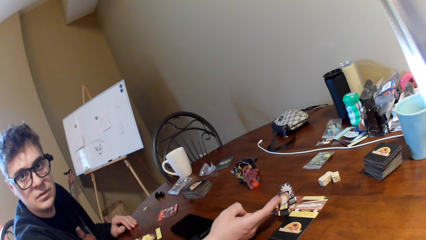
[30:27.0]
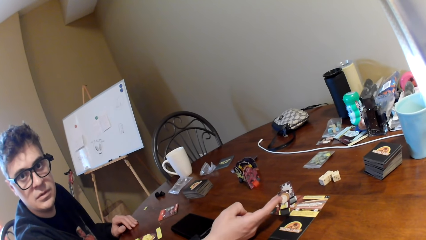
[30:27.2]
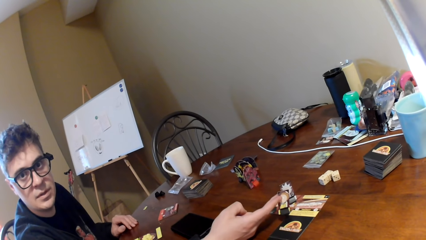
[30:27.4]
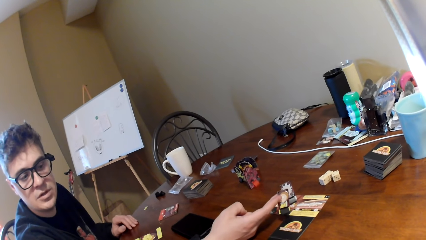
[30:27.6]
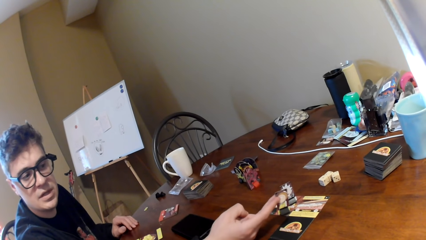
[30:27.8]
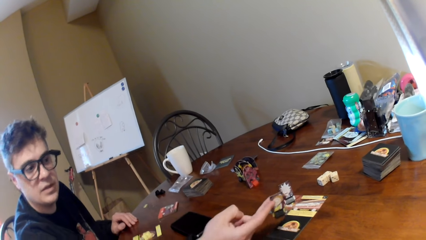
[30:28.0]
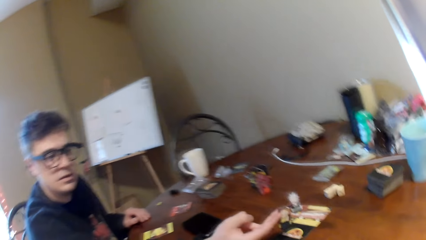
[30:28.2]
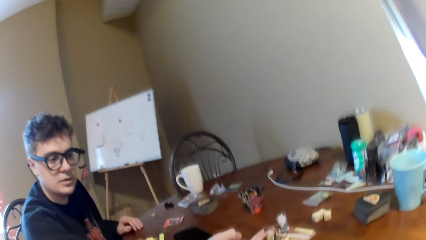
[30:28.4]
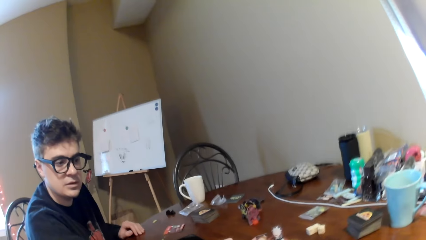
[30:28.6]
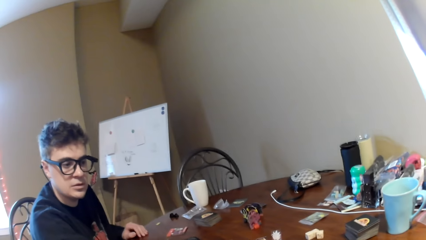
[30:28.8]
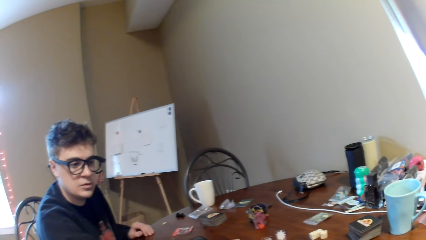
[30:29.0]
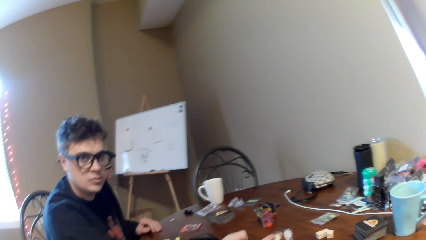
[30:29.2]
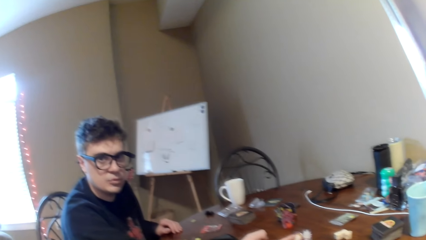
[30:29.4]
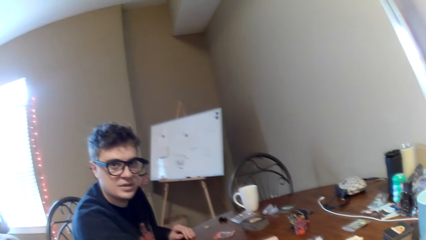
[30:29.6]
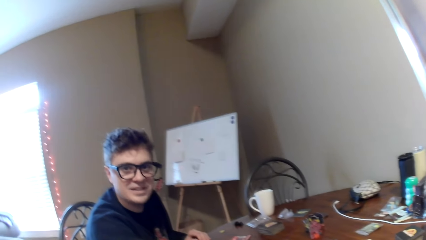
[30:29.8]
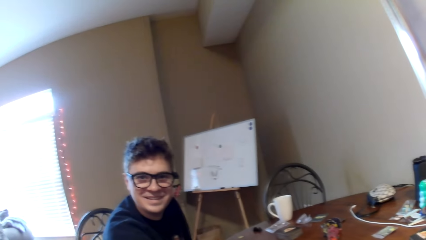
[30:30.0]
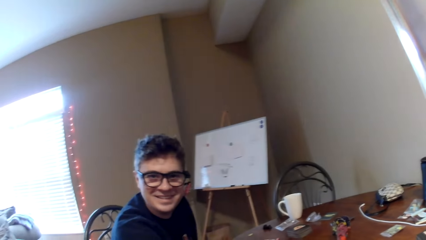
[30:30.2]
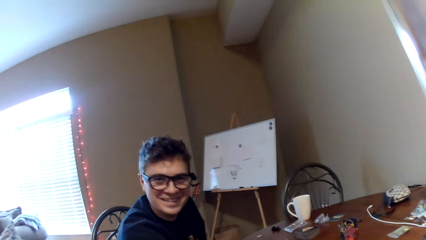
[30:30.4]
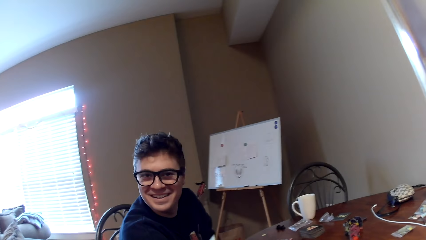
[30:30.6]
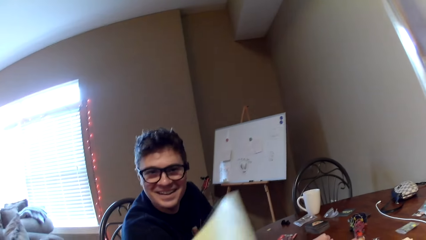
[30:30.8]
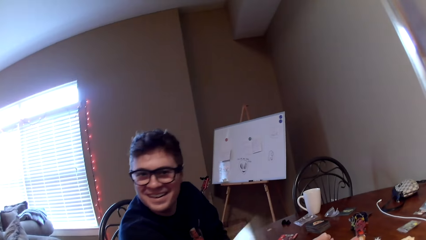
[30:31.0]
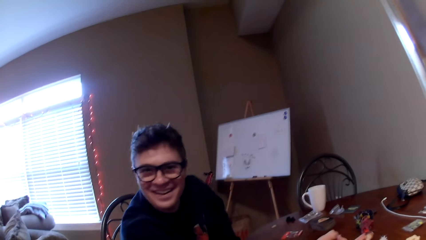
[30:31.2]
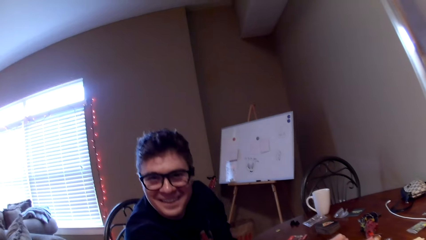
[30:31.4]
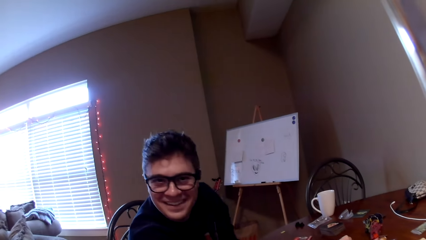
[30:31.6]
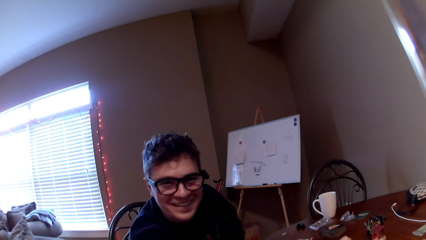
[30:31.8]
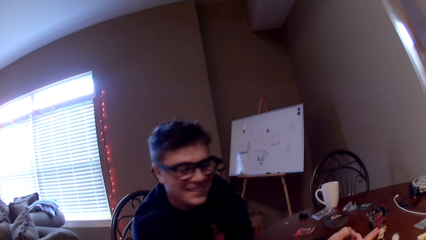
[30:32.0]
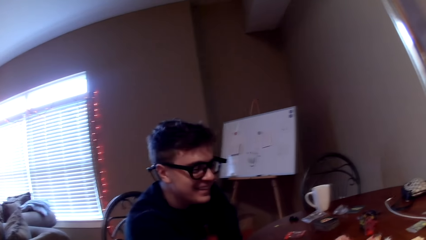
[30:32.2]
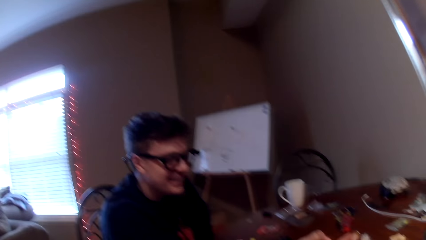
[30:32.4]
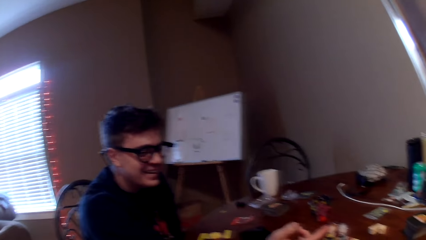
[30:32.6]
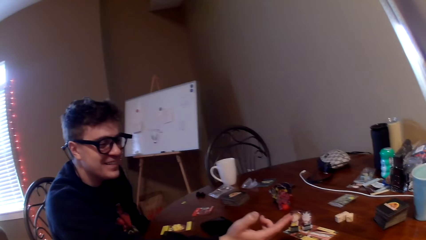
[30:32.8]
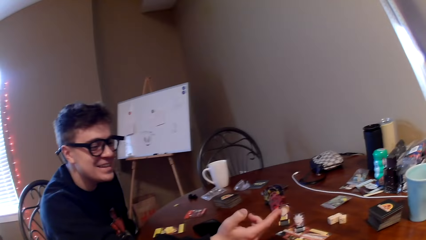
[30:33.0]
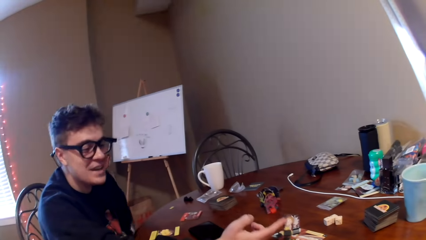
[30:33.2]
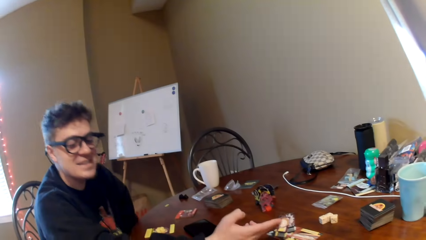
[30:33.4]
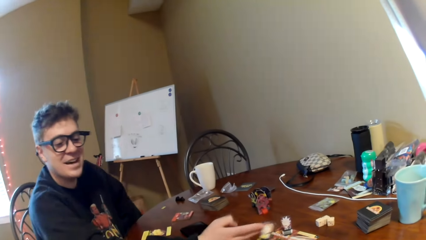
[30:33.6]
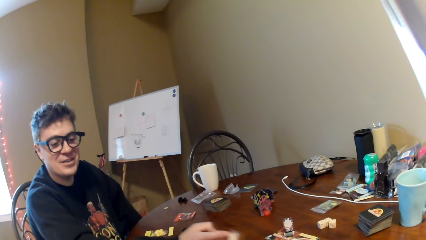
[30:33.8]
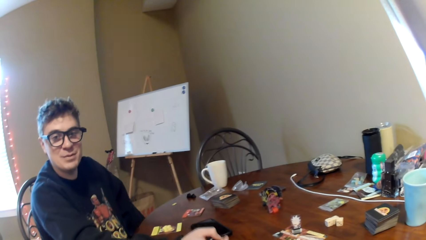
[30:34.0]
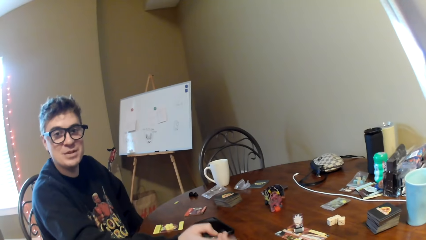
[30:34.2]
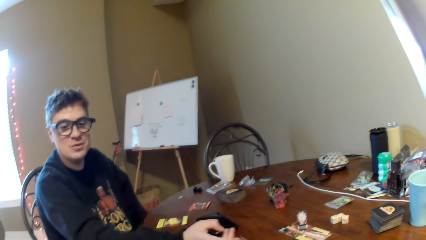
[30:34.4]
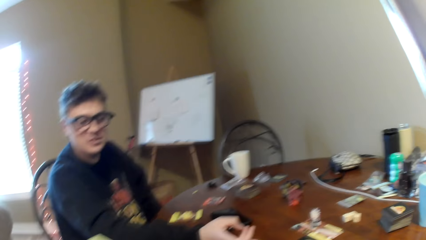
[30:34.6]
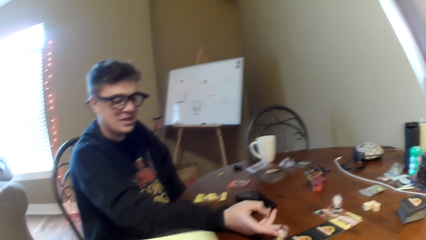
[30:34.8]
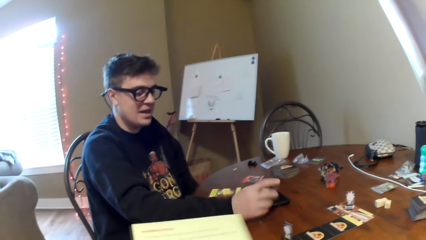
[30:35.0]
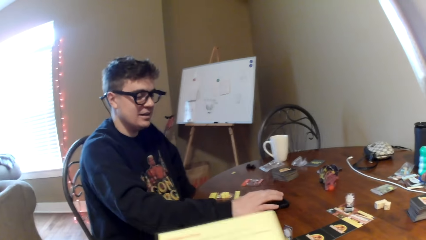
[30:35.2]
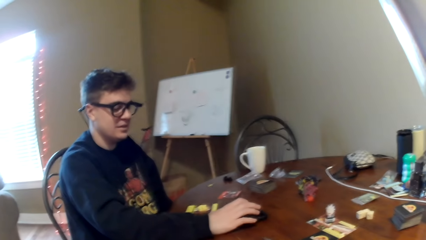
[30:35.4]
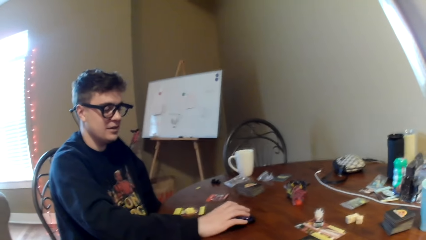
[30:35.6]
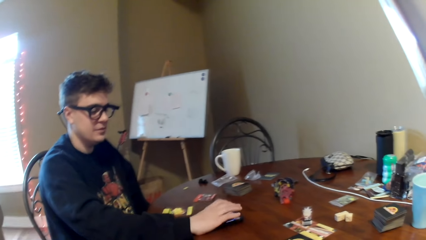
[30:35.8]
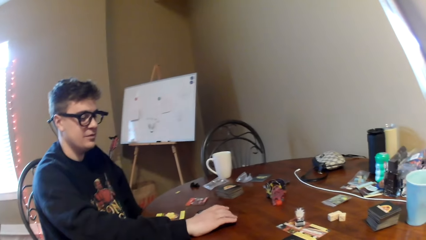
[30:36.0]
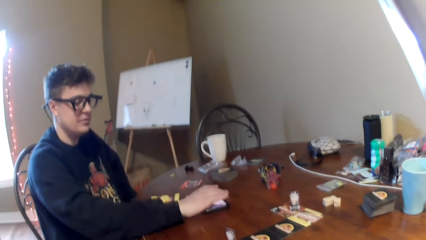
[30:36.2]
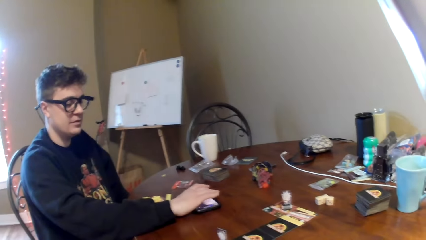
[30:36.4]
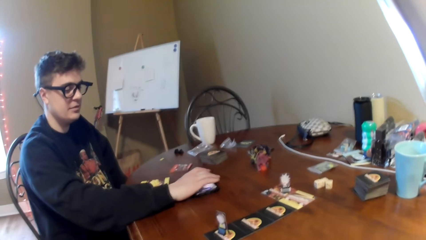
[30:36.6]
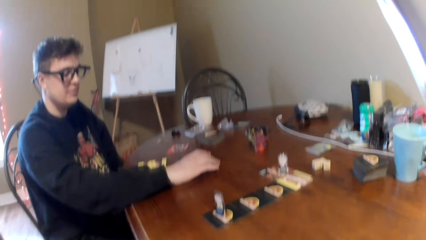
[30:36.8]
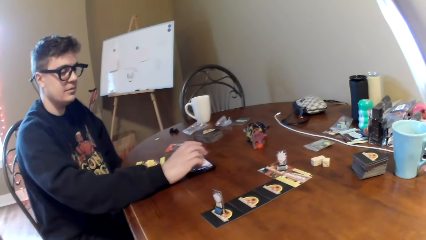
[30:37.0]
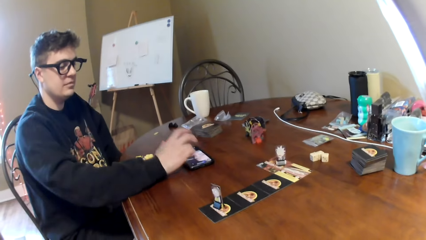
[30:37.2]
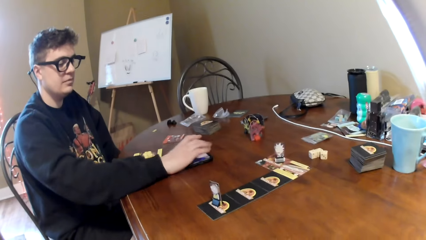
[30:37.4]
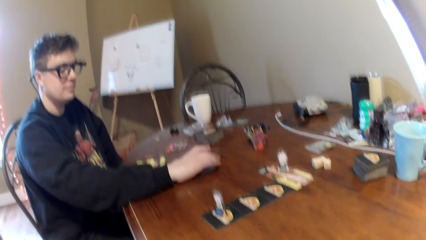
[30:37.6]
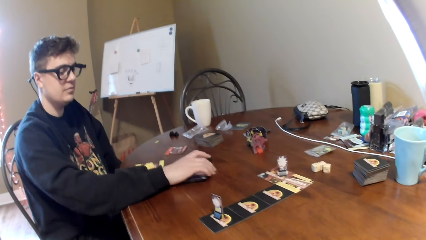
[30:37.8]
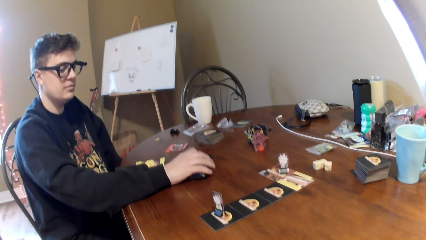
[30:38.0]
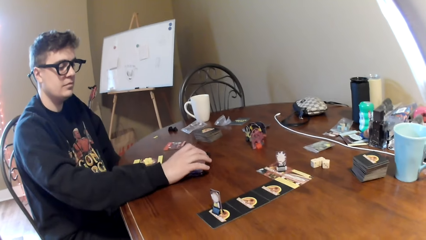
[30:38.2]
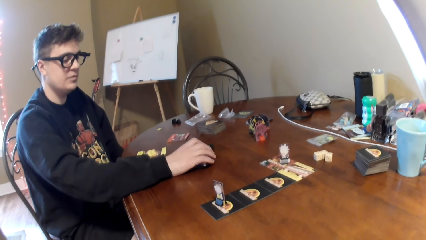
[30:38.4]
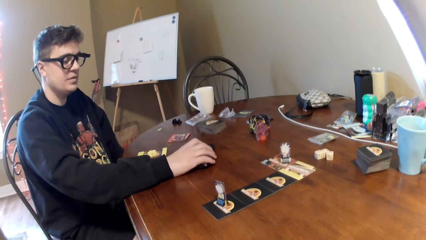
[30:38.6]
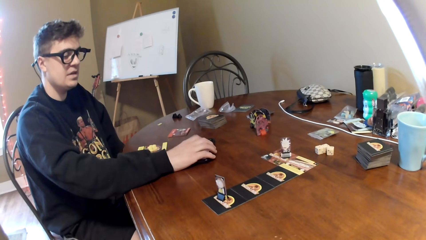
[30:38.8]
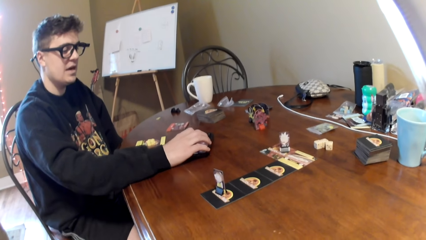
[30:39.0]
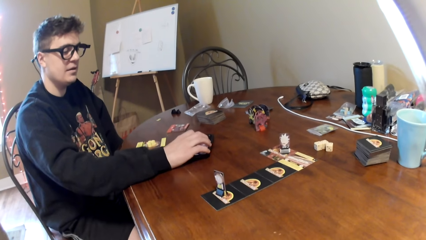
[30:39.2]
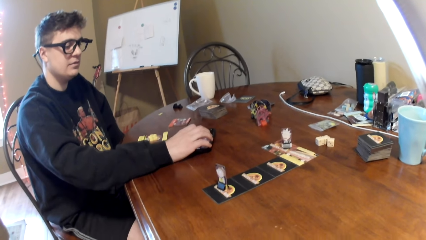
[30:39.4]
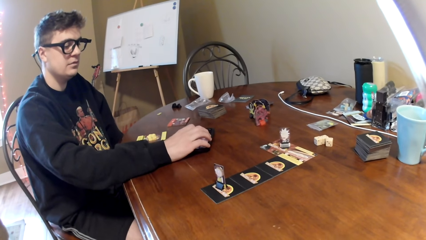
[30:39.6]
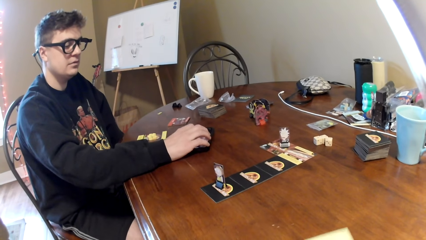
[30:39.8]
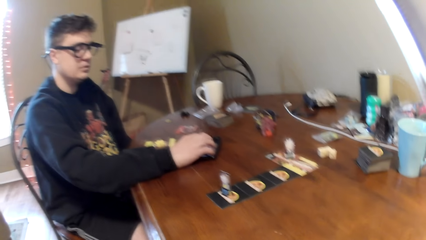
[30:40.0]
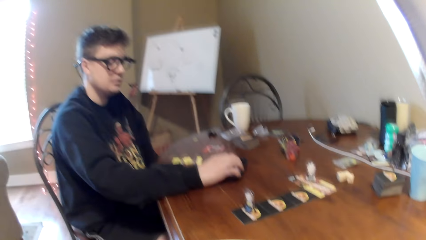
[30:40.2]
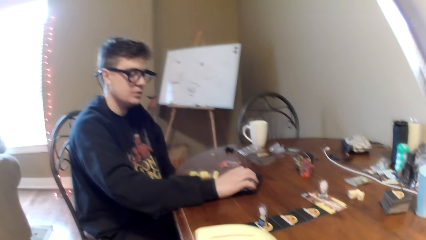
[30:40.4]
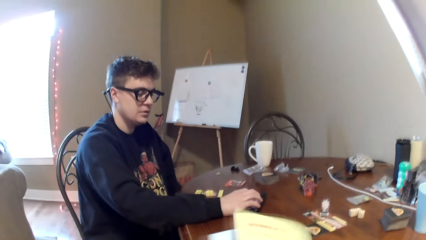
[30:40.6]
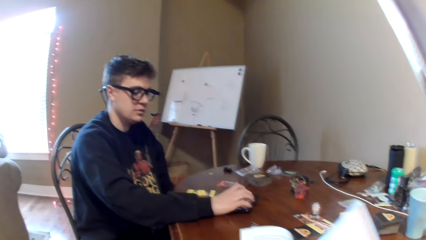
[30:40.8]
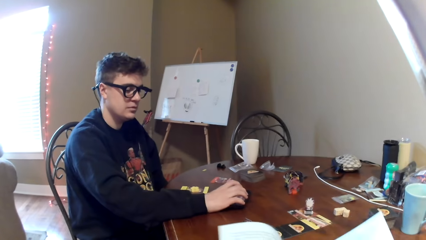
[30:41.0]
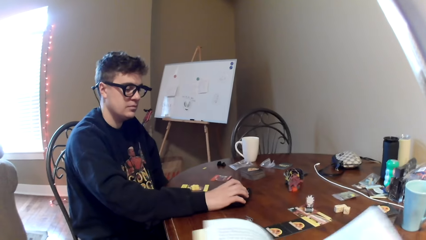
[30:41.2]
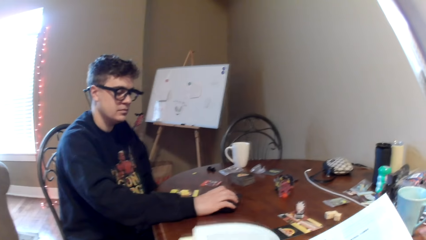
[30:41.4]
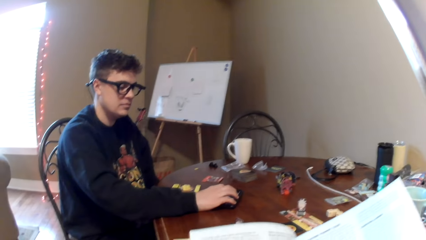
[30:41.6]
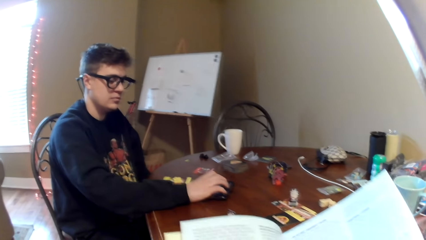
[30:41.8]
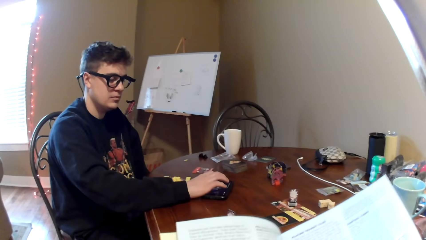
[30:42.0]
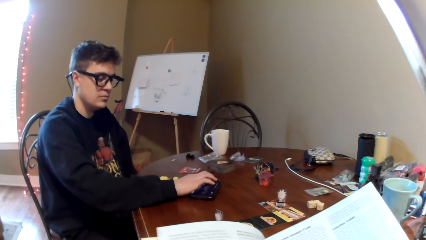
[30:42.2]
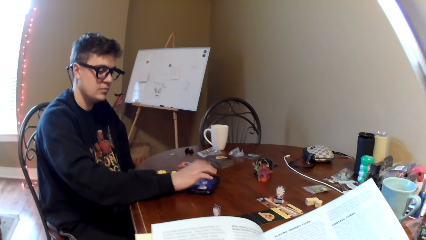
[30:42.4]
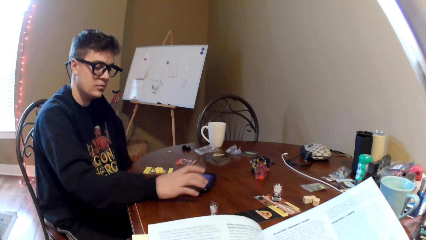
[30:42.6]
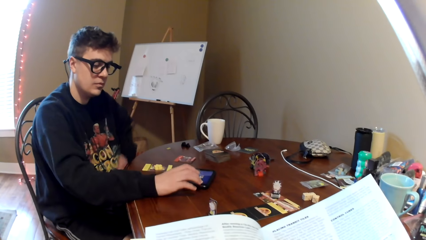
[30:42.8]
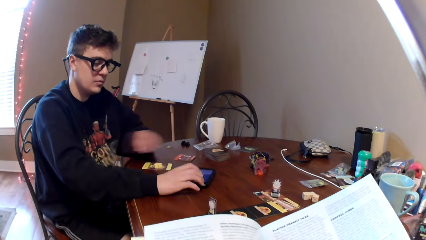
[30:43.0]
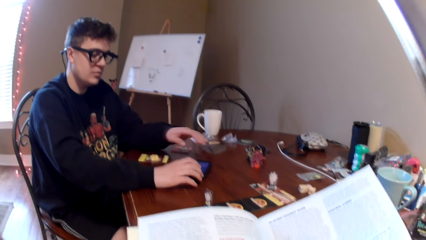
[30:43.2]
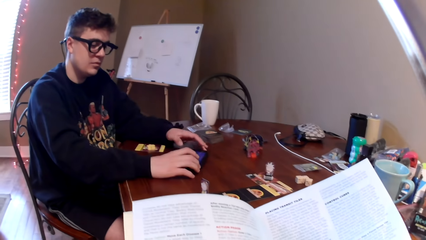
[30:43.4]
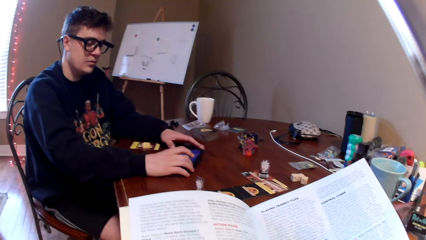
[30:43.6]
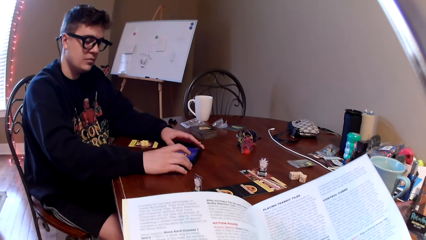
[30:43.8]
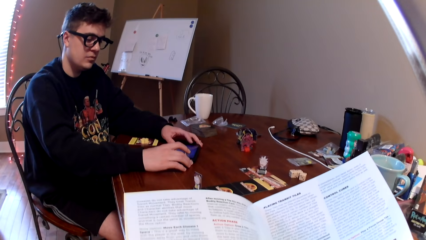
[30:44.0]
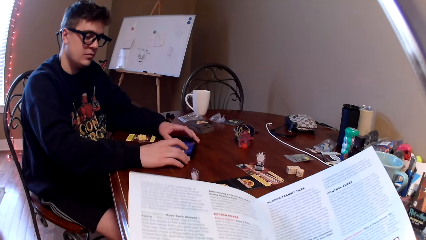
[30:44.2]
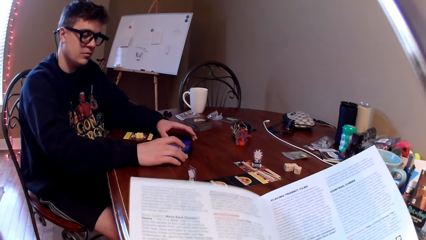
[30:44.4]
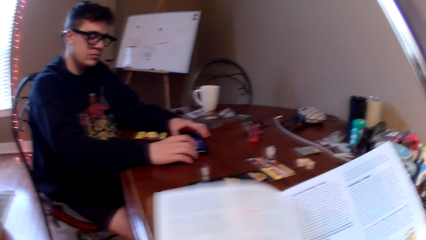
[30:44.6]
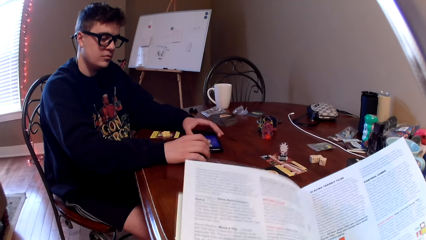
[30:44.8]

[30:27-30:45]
A man moves the game piece. The camera wearer holds the paper. The man converses with the camera wearer. The man moves the game piece. The camera wearer moves the paper. The man touches the phone. The camera wearer lifts the paper. The man operates the phone. The camera wearer opens the pages on the book and reads the book.
